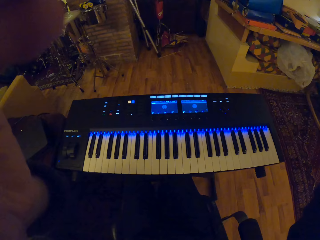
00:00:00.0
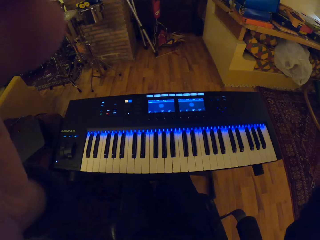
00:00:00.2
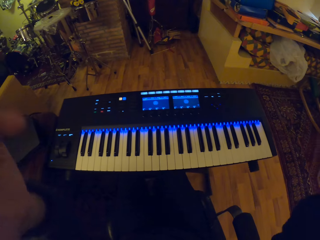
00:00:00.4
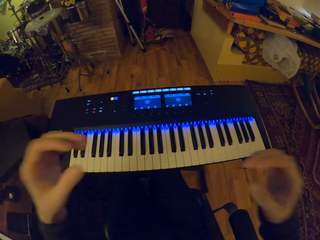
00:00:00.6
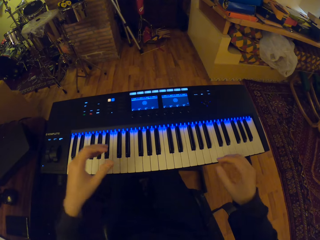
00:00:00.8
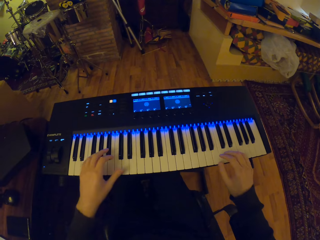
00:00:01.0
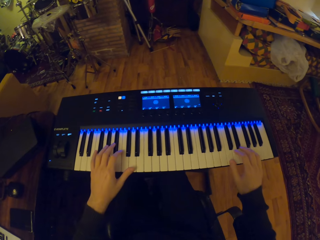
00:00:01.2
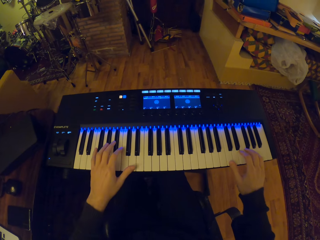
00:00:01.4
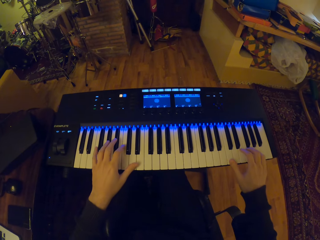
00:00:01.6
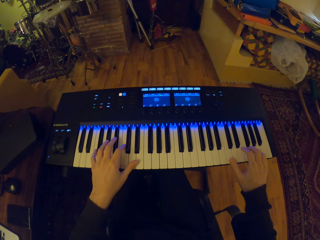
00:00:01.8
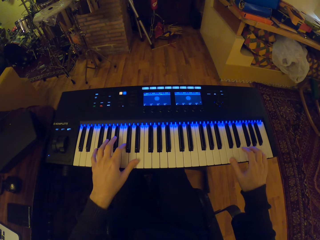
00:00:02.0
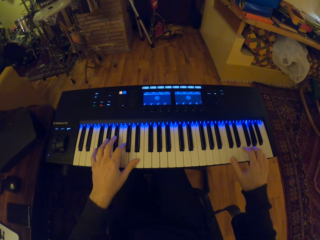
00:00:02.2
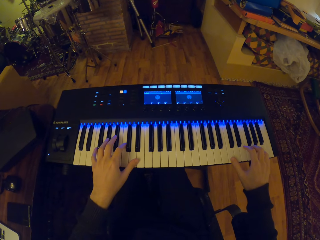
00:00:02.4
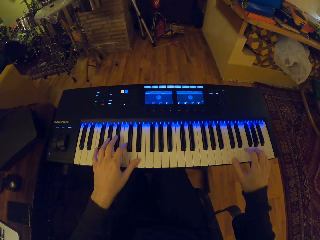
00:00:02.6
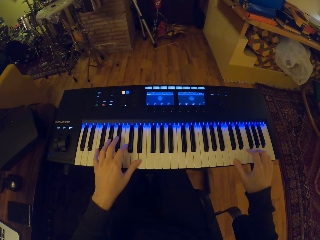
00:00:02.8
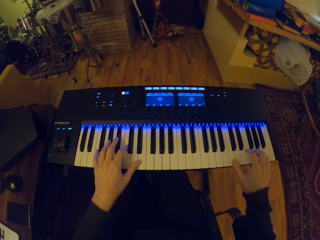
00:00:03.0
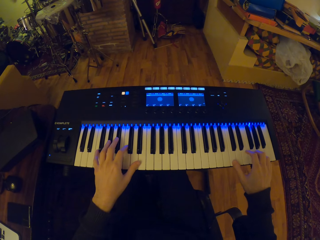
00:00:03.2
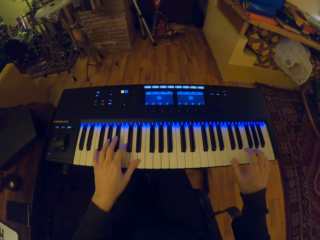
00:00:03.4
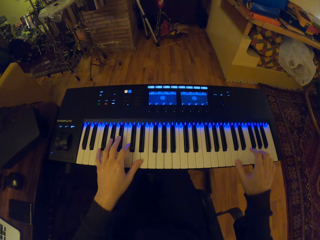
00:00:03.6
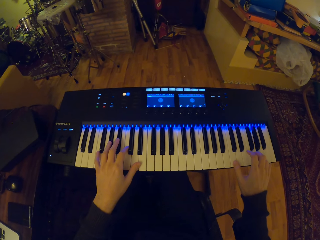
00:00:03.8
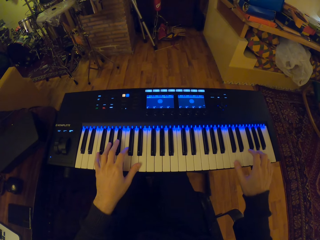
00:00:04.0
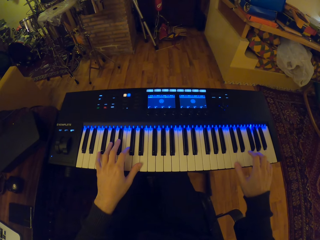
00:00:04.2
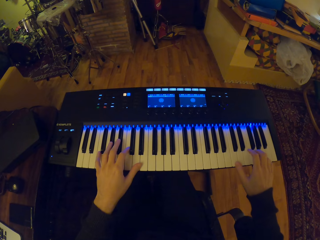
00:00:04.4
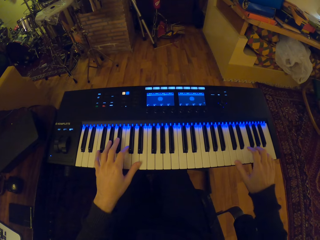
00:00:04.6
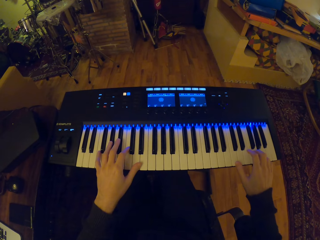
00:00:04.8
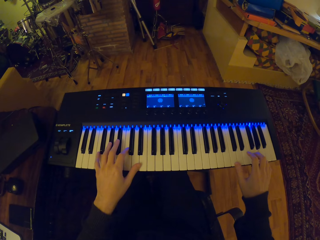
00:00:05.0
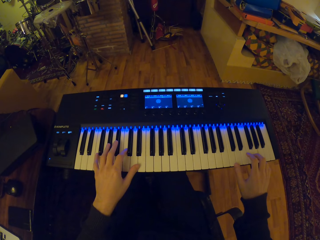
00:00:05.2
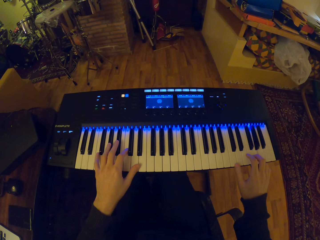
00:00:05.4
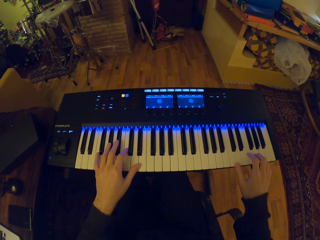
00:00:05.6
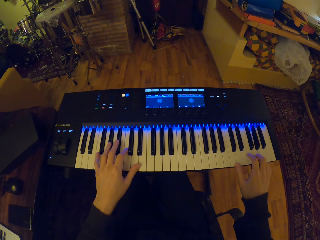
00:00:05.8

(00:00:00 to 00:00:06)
The camera wearer plays a piano with his right hand.

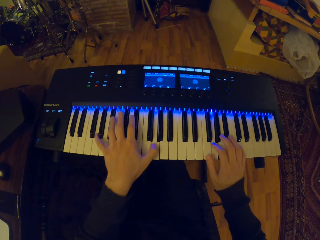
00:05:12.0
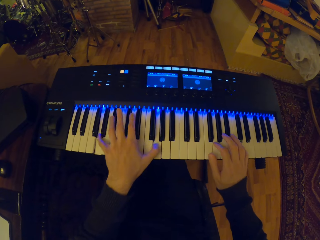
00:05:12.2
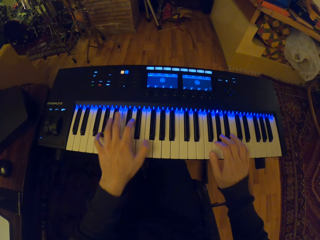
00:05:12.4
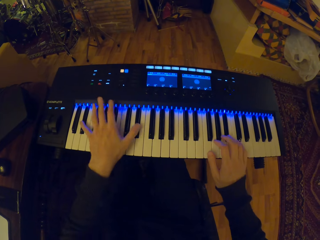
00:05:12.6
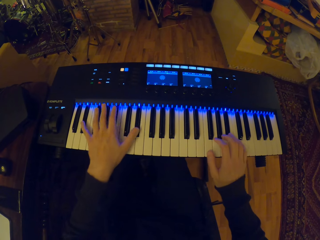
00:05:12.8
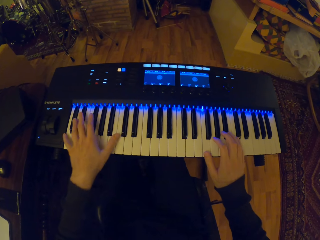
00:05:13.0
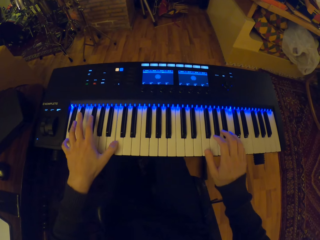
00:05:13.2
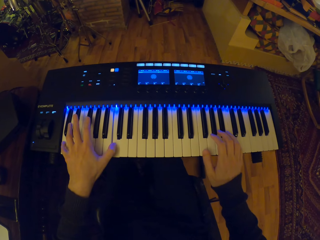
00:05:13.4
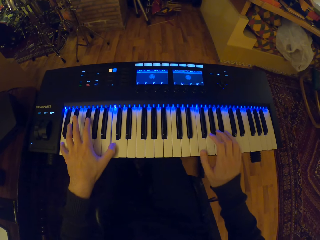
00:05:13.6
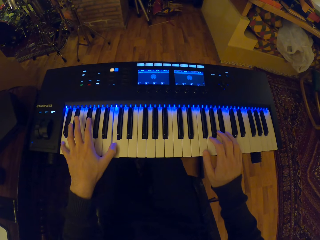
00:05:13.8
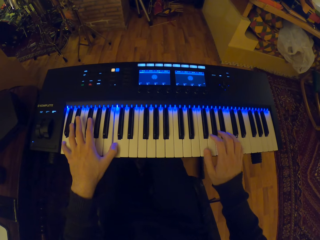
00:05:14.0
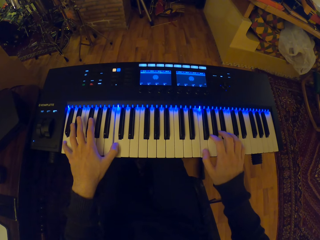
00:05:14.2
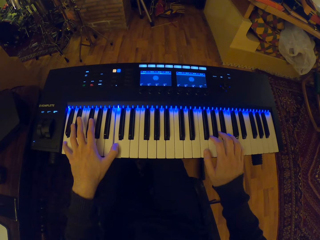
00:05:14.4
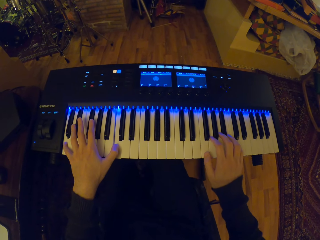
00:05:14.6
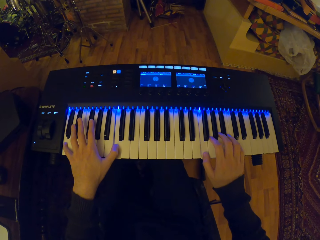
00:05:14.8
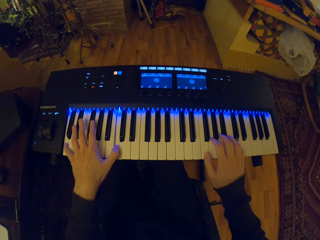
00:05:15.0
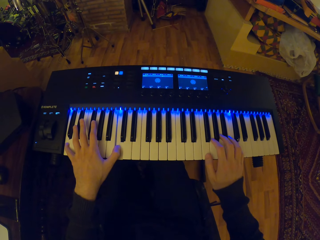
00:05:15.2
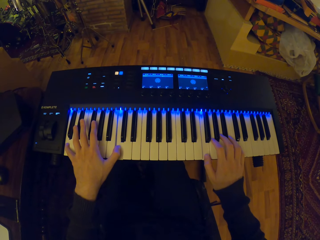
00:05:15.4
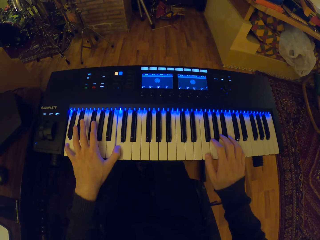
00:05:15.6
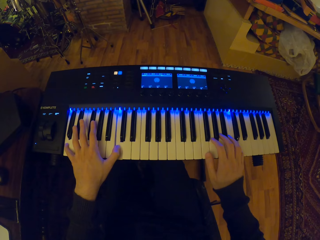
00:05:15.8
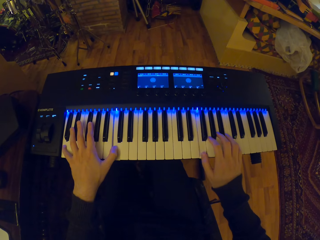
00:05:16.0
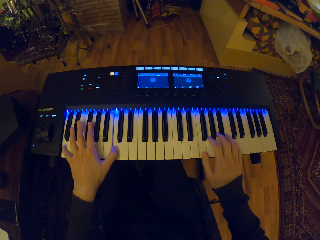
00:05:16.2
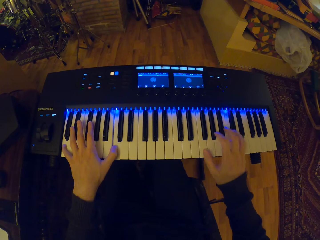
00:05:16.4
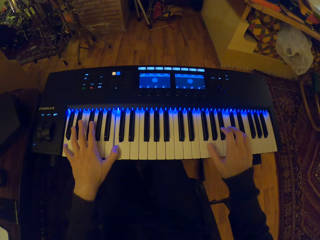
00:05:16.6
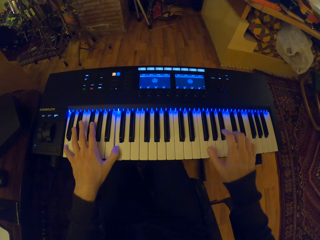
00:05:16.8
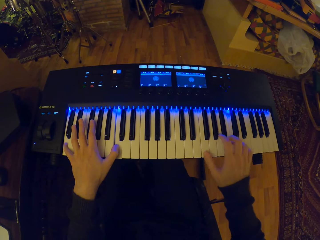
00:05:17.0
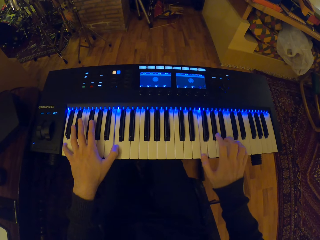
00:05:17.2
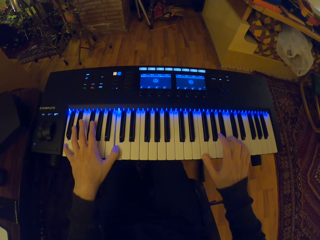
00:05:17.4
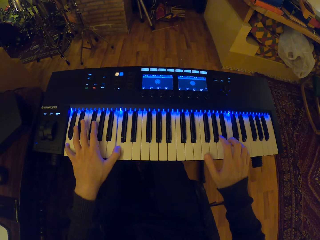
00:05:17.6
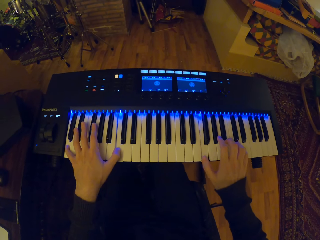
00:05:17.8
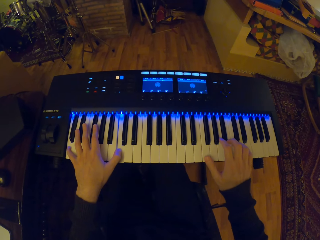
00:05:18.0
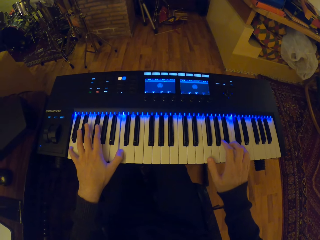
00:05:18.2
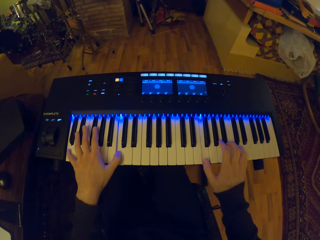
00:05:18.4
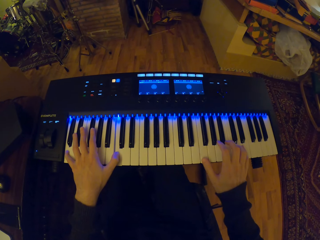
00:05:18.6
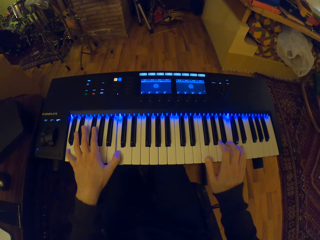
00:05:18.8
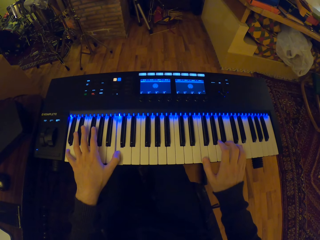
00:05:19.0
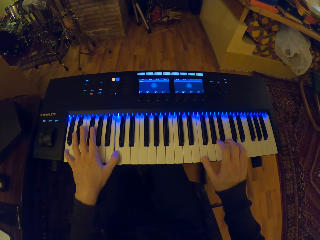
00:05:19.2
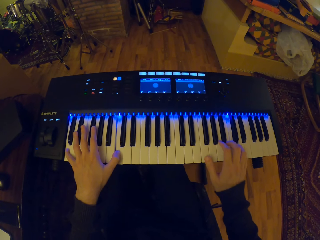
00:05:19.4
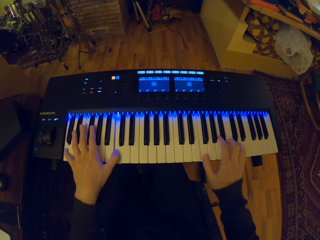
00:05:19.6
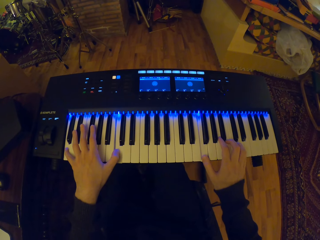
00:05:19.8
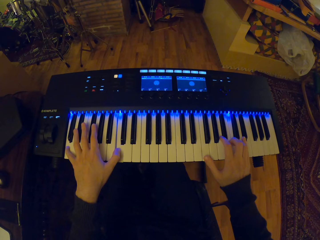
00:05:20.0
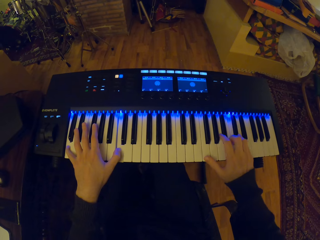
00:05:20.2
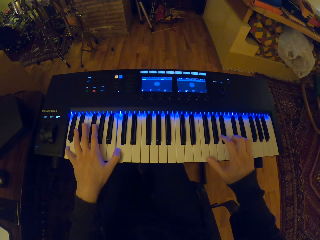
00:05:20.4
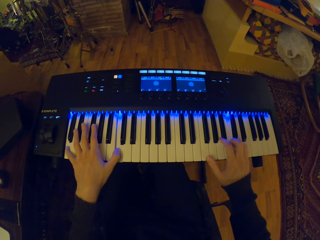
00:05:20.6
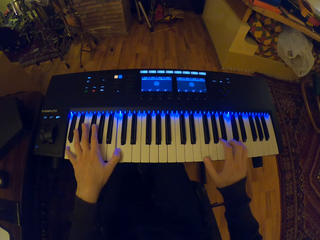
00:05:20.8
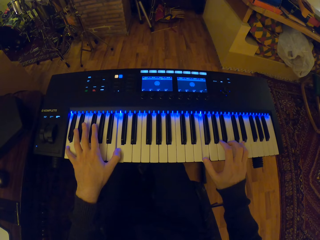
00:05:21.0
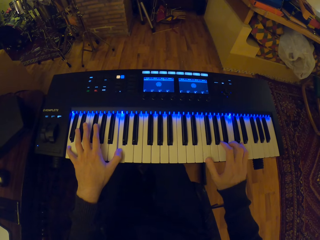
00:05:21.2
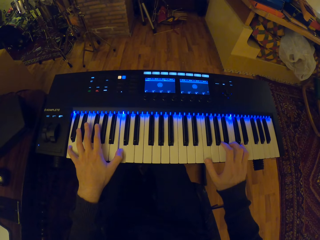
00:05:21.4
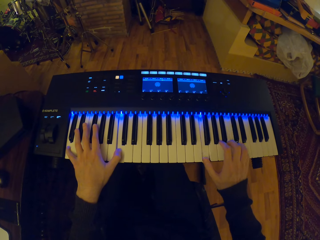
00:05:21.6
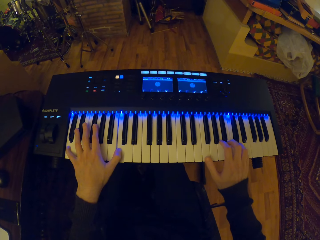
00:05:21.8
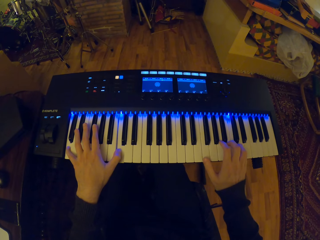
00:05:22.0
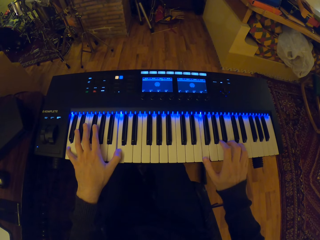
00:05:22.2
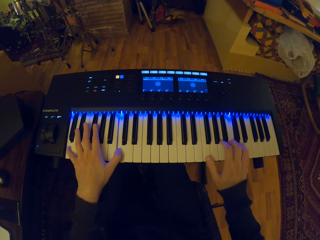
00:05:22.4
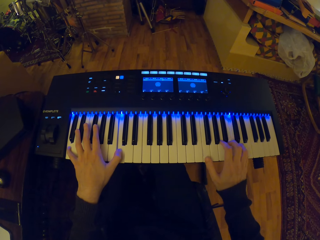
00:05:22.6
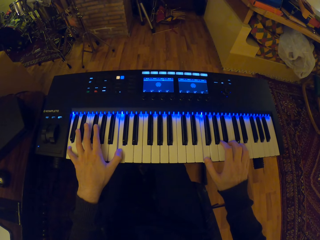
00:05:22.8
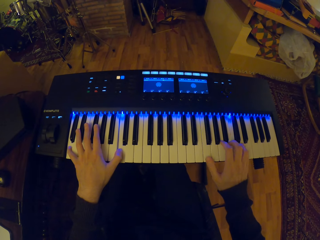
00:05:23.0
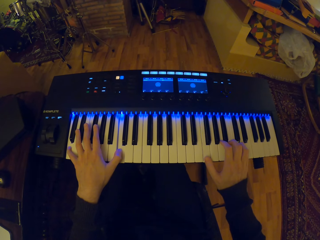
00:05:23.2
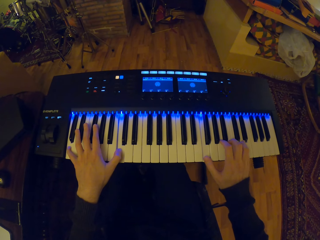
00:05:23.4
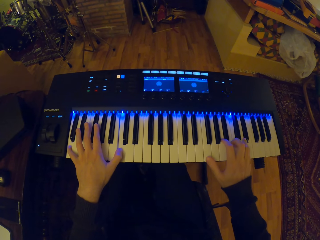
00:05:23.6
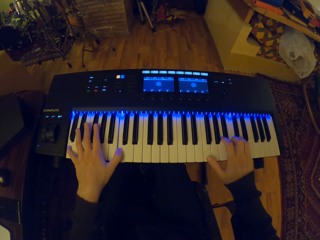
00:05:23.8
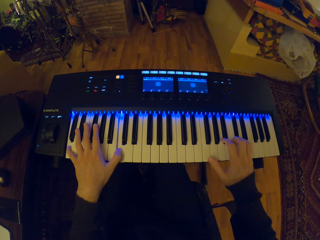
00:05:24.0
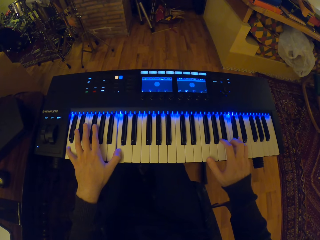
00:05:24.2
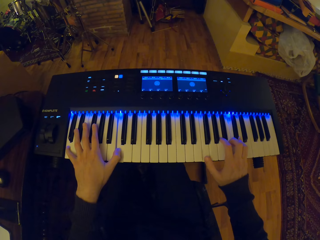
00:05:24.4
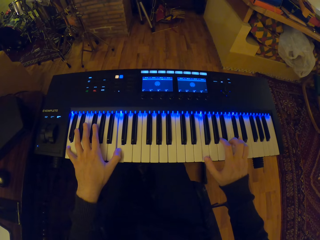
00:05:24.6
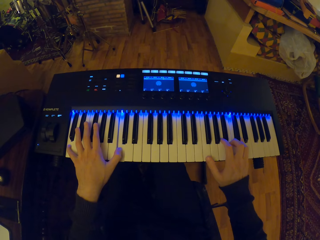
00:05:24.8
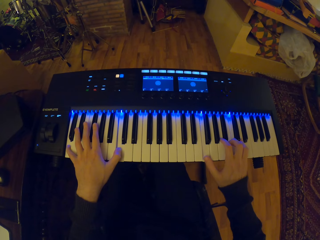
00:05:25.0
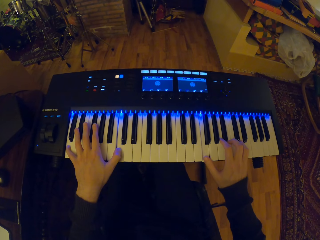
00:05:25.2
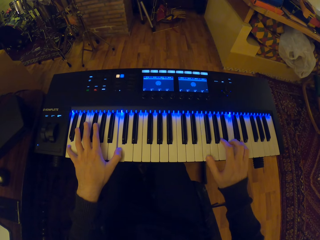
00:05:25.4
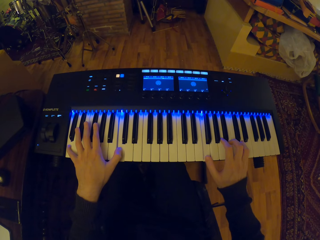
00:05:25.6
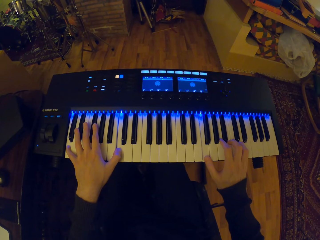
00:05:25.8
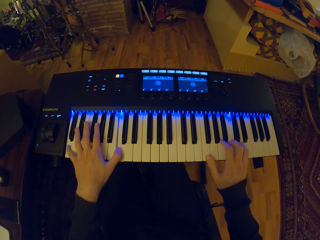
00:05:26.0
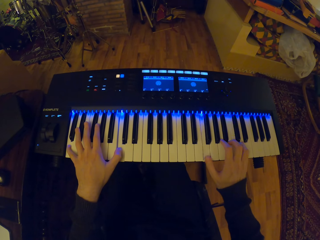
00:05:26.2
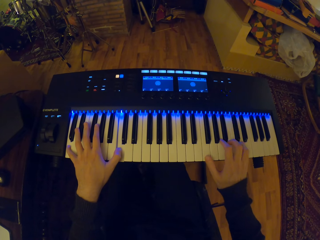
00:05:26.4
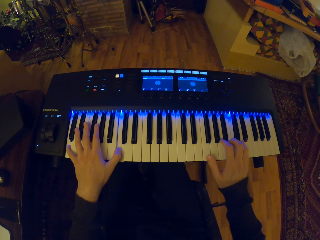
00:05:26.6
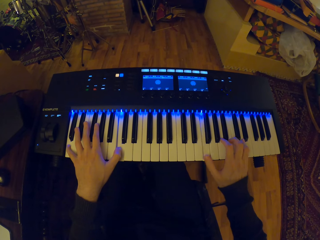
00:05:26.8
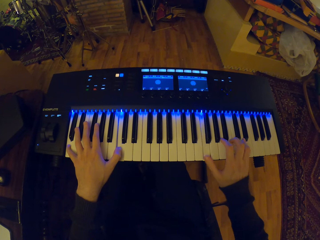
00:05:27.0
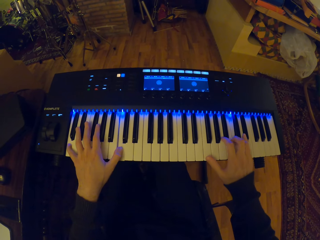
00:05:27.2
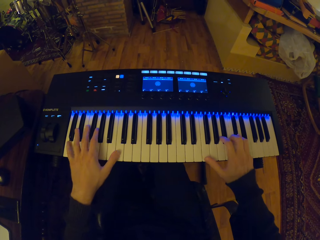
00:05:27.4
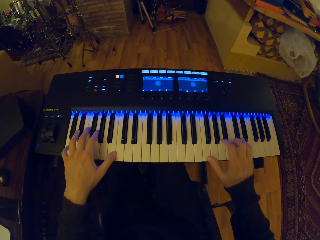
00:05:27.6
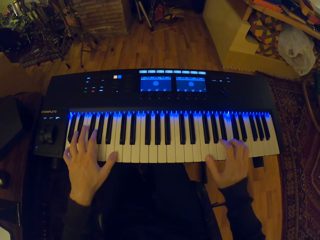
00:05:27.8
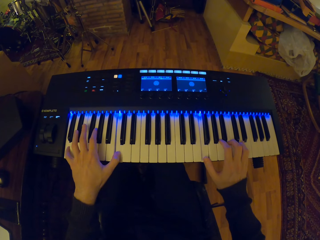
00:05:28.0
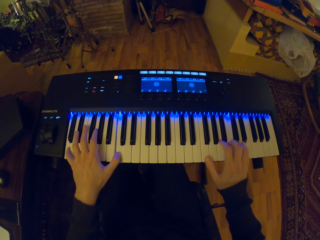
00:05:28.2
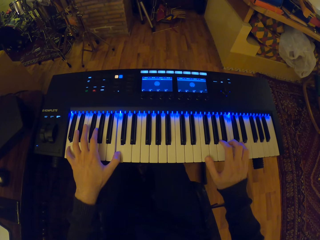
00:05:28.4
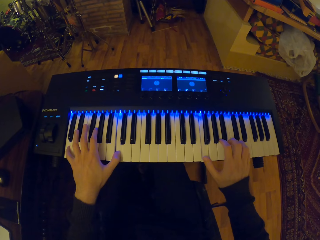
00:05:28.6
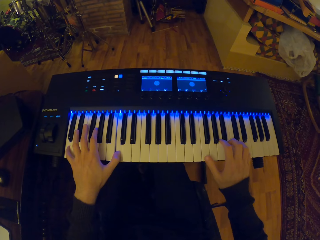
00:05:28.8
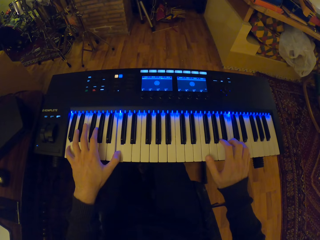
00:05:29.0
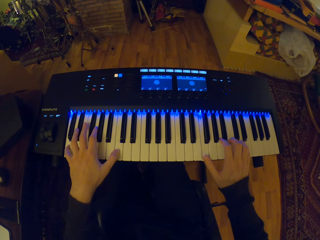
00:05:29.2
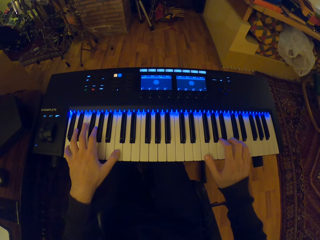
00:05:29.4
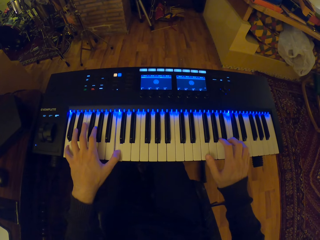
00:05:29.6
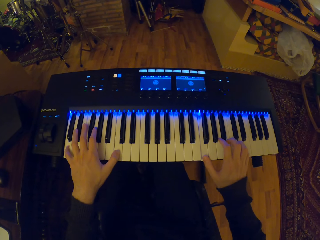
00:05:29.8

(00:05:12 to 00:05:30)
The camera wearer plays the keyboard with his right hand. He plays the keyboard with both hands.
